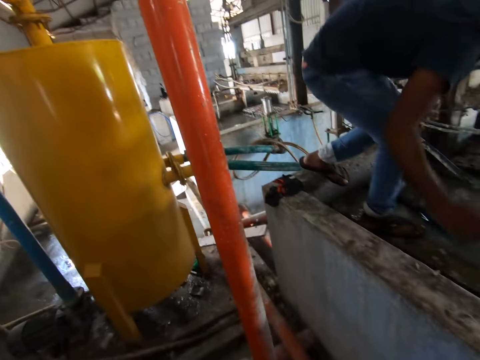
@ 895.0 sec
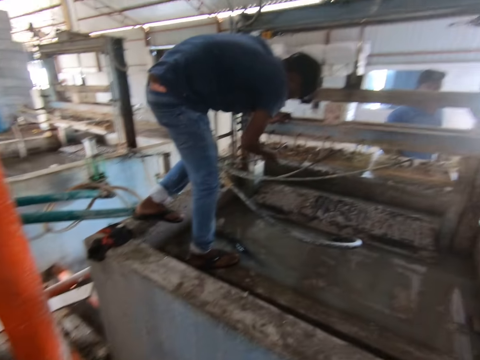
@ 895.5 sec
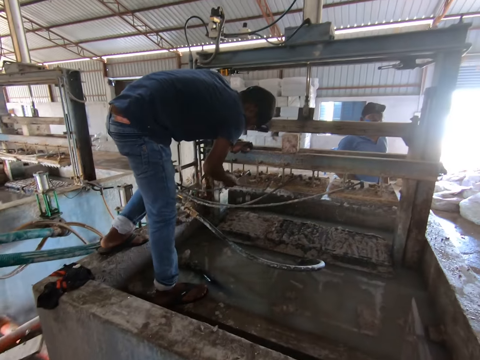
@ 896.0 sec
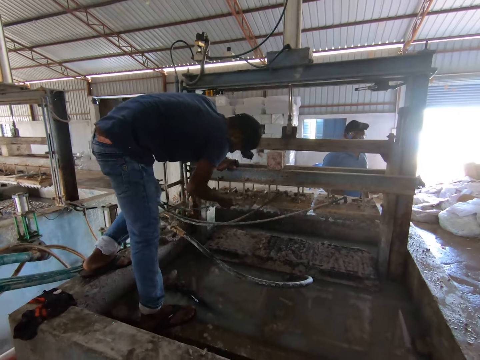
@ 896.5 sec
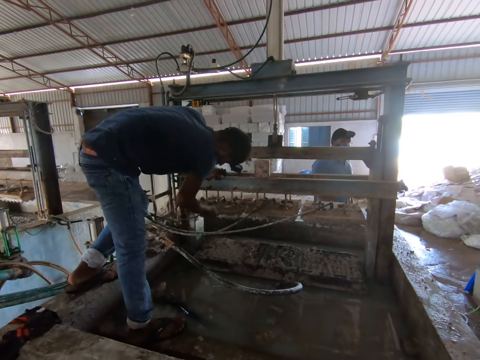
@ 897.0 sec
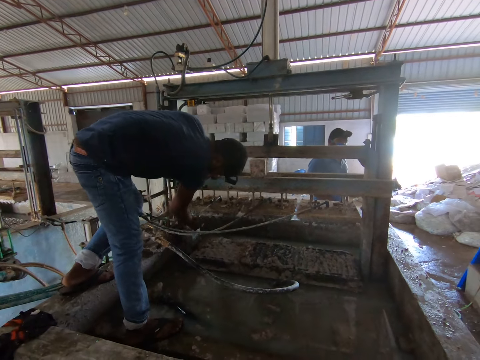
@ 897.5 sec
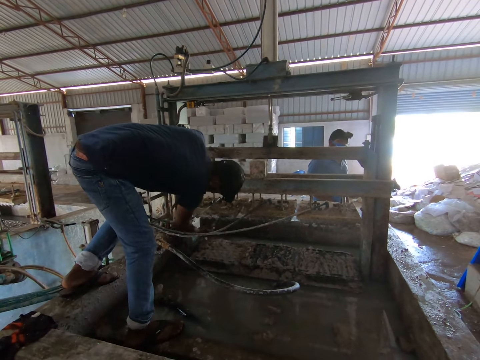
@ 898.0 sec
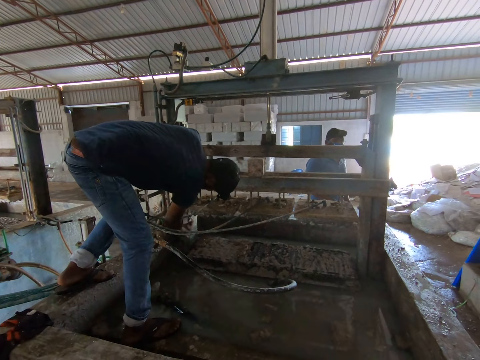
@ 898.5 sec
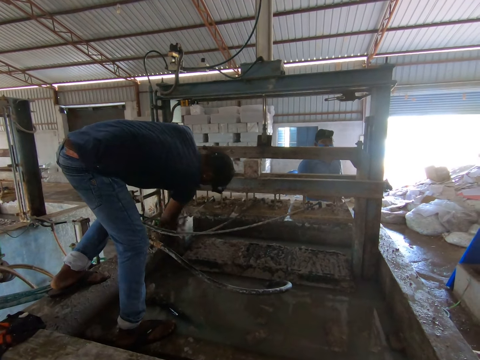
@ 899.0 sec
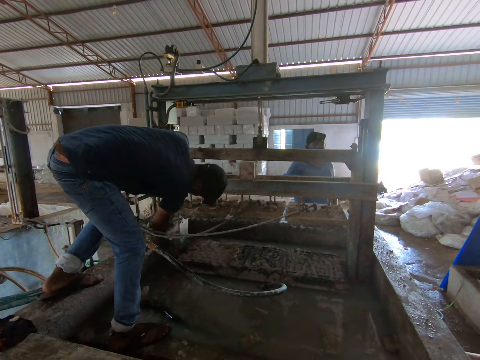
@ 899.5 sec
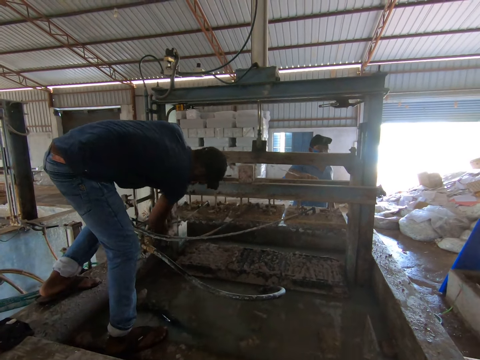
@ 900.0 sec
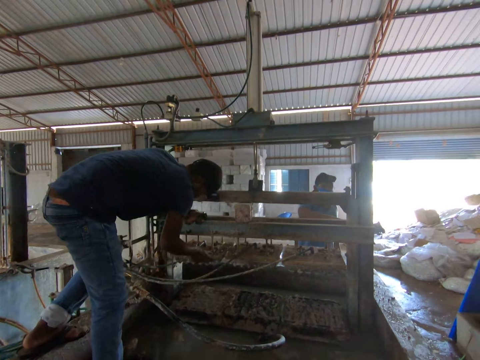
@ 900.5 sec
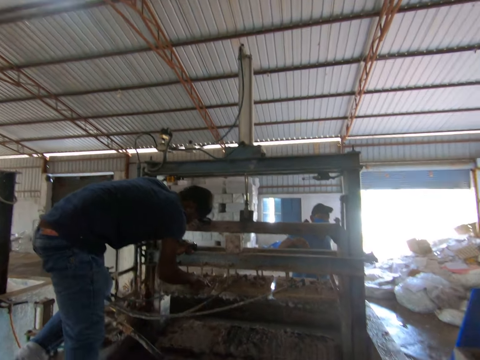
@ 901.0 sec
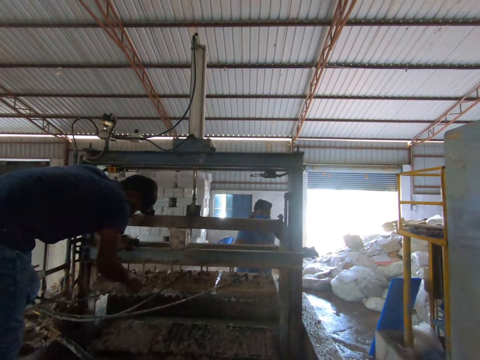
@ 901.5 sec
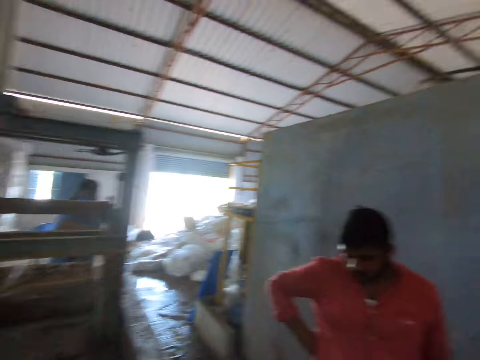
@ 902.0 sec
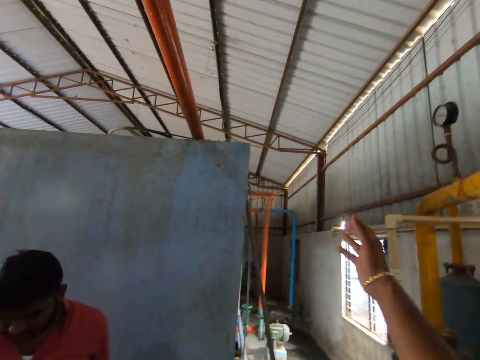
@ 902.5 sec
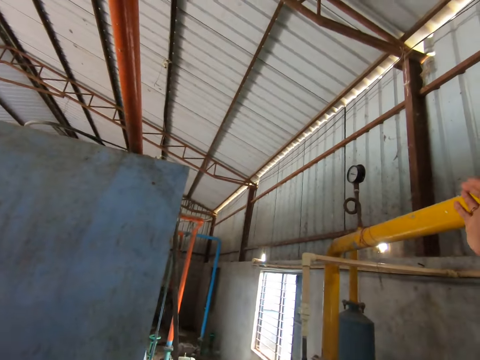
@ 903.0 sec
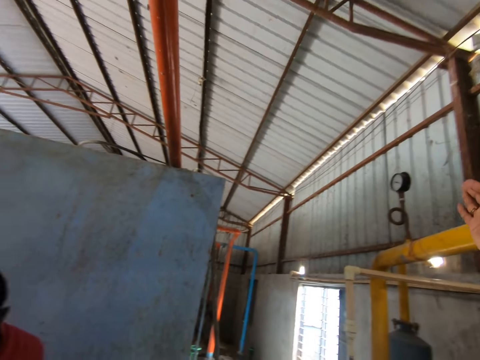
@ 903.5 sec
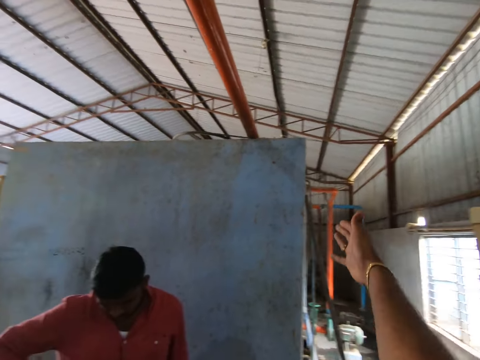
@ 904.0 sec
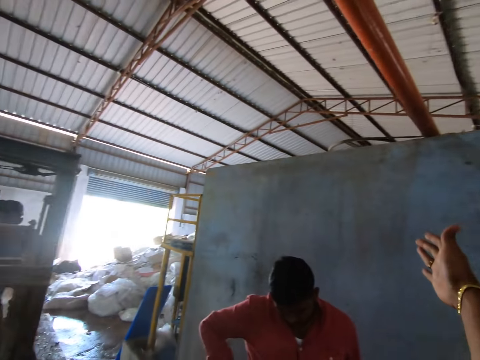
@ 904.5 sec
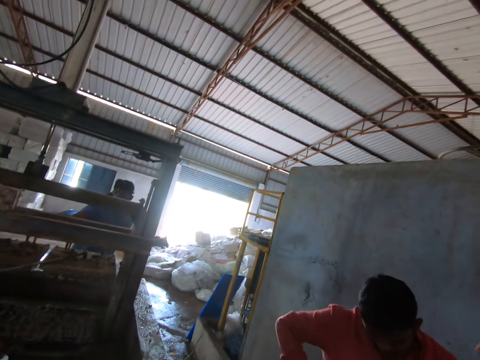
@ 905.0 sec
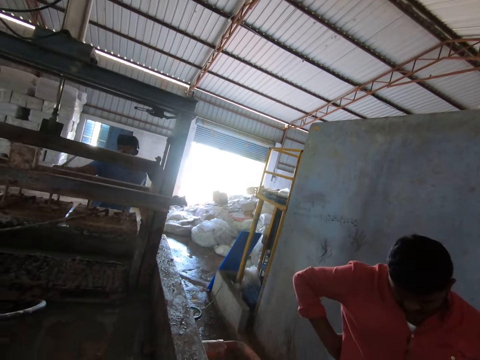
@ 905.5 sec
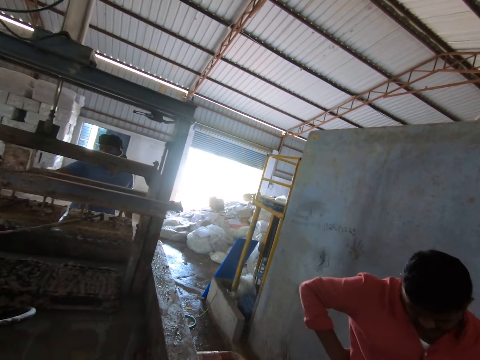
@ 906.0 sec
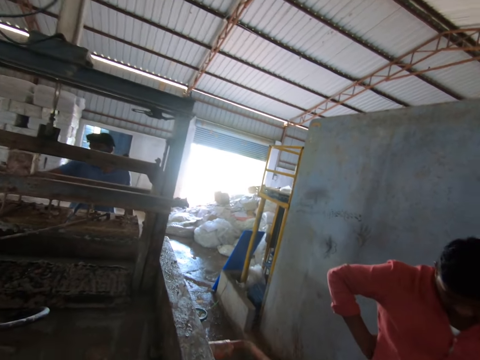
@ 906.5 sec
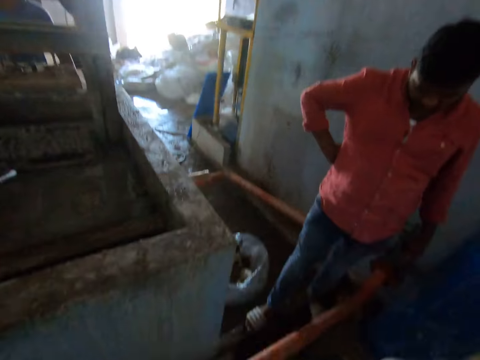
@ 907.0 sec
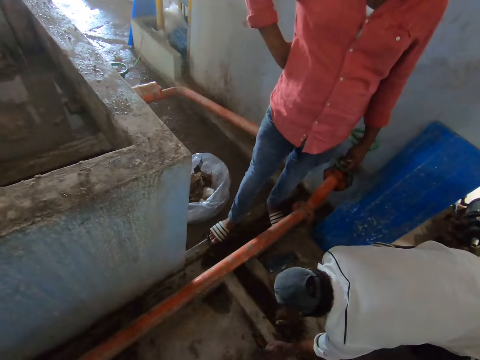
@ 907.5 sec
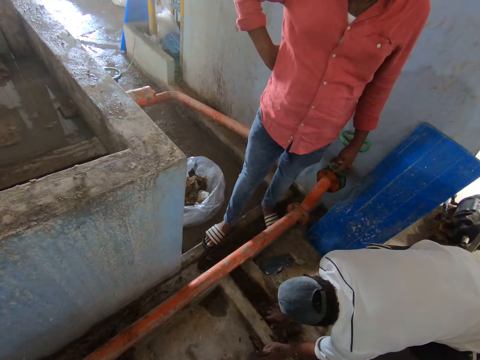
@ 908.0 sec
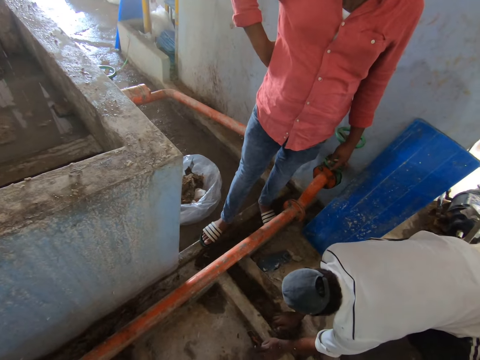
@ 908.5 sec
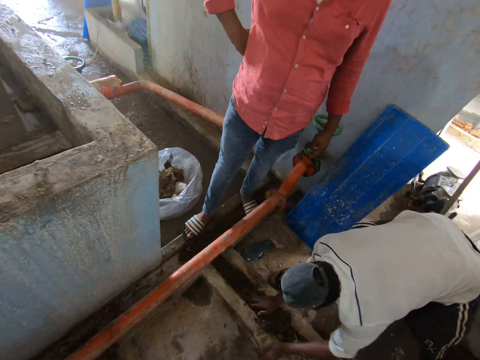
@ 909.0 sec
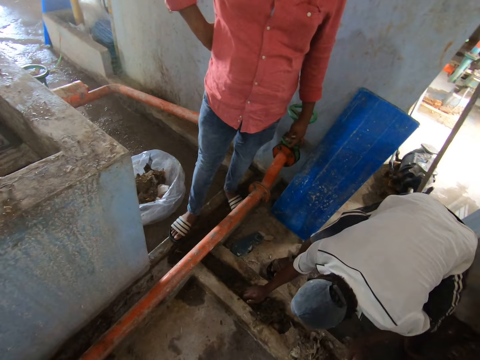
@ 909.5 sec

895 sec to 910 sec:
A man picks up a brush. The man scrubs dirt from the machine using the screwdriver or brush. The camera wearer looks around the room and moves the hand. They interact with another person. The man wipes the machine with the brush. A third person collects sawdust with a hand.

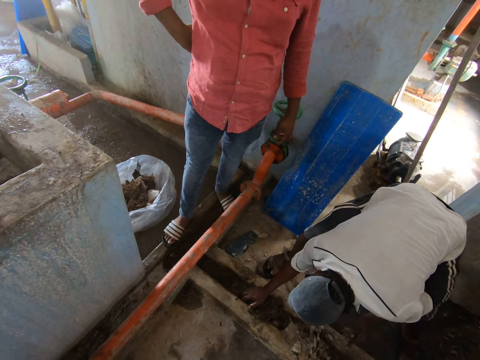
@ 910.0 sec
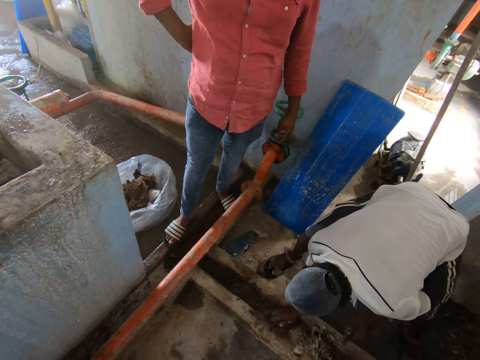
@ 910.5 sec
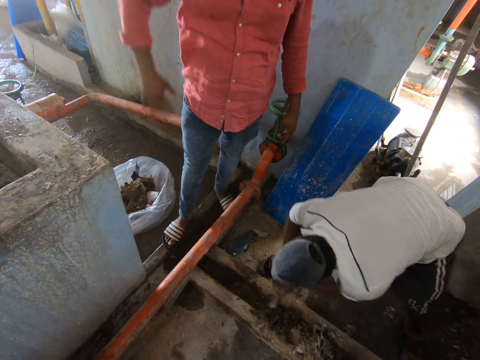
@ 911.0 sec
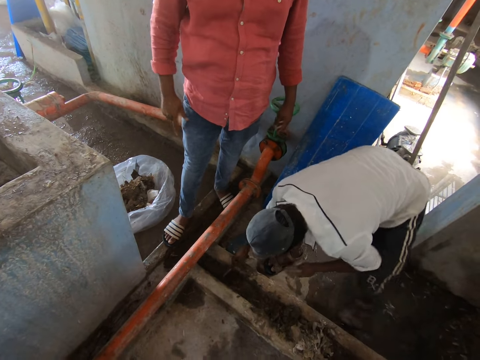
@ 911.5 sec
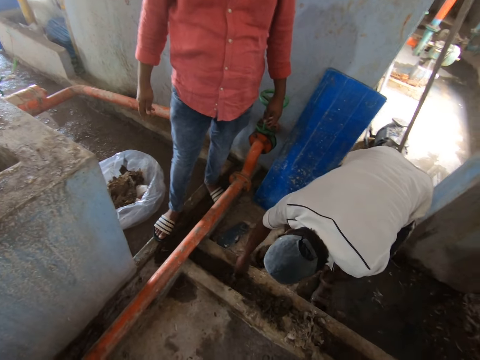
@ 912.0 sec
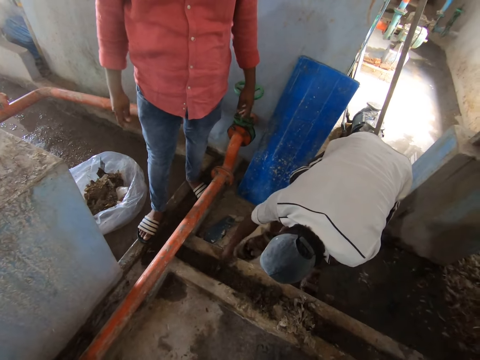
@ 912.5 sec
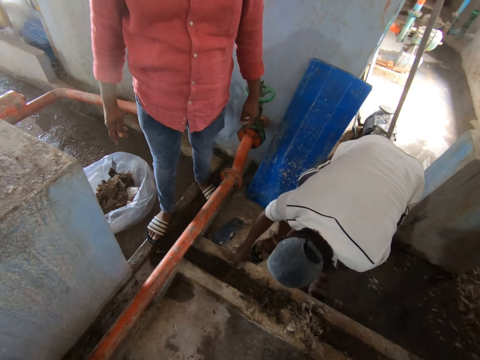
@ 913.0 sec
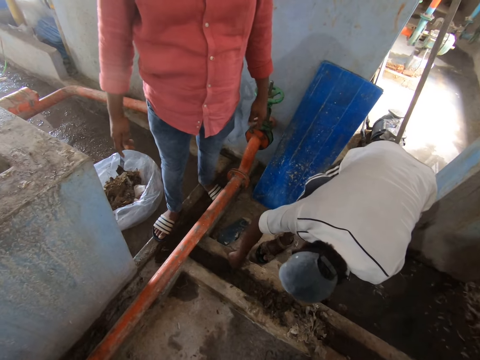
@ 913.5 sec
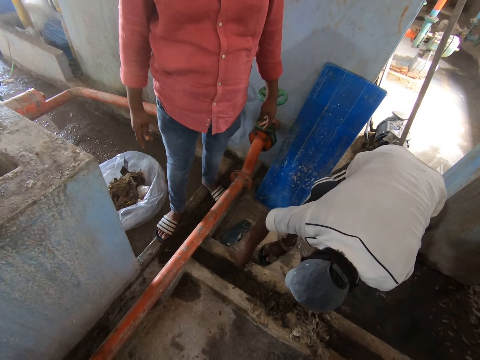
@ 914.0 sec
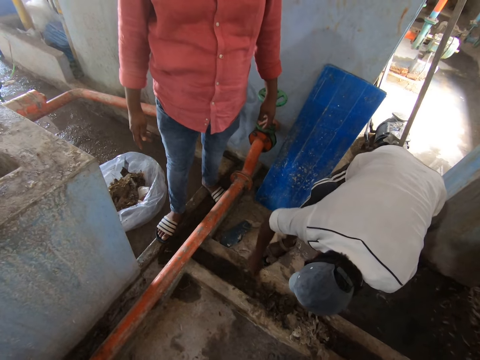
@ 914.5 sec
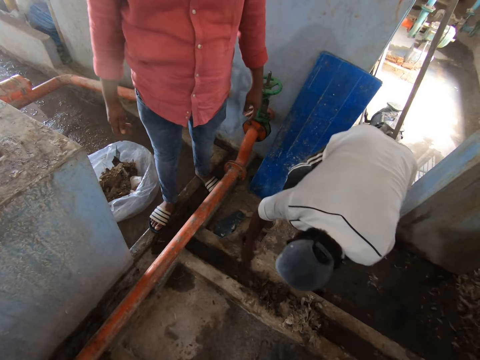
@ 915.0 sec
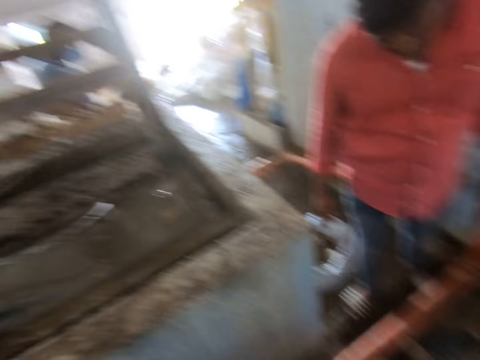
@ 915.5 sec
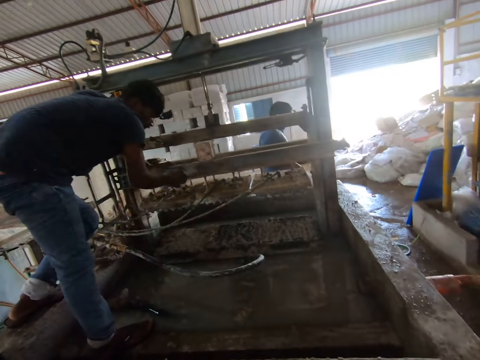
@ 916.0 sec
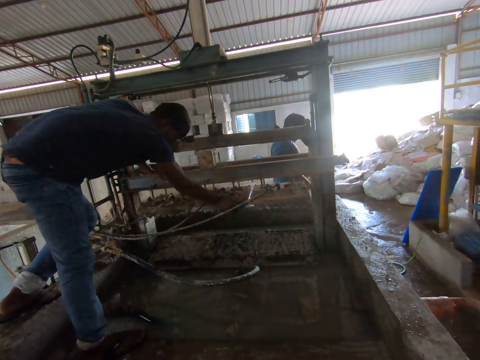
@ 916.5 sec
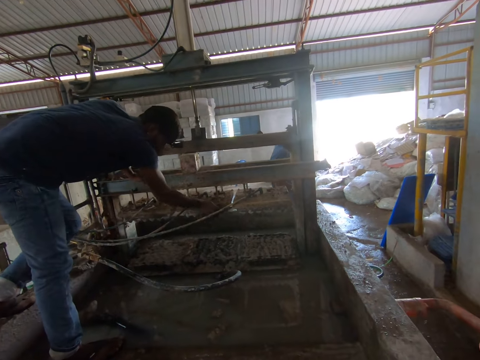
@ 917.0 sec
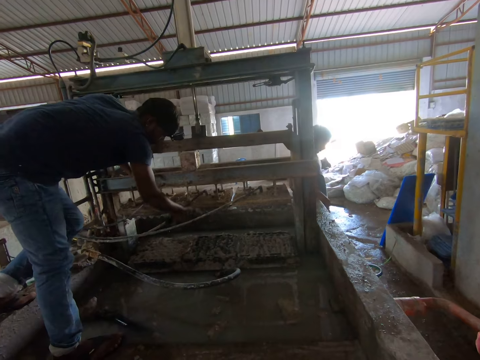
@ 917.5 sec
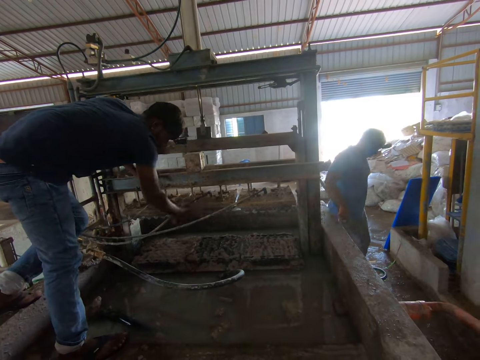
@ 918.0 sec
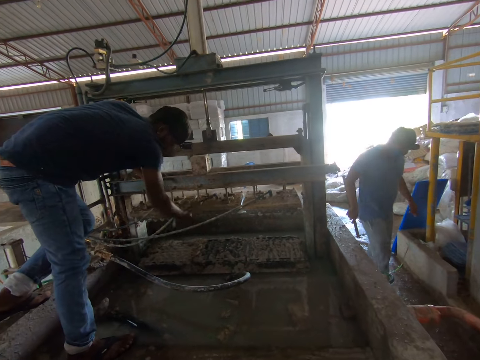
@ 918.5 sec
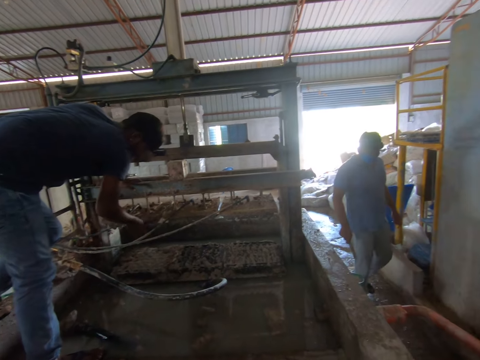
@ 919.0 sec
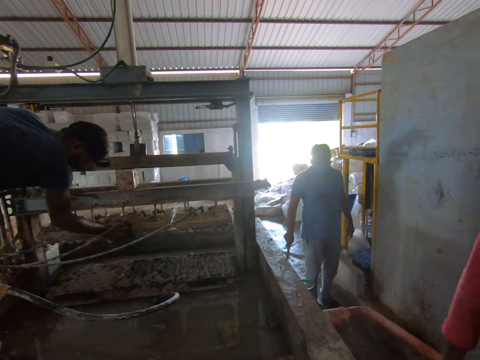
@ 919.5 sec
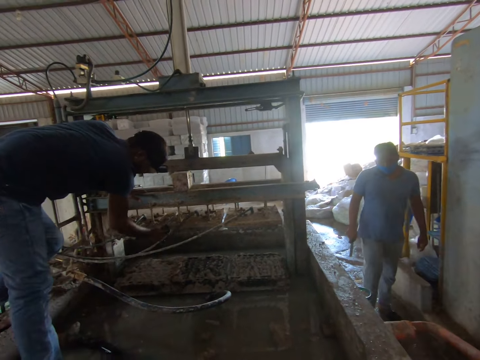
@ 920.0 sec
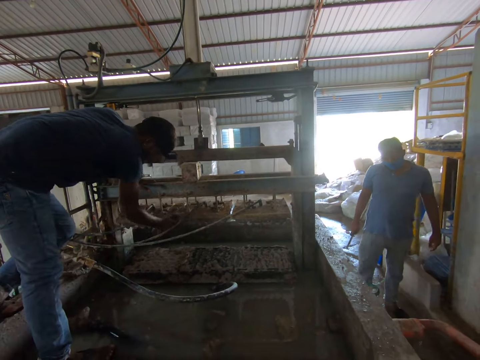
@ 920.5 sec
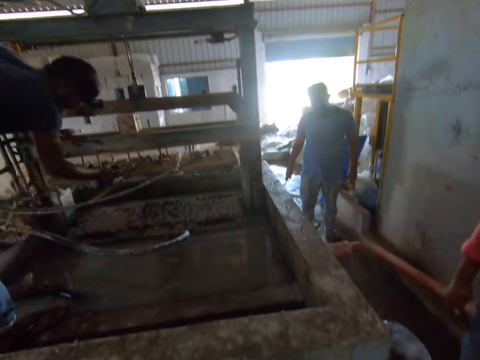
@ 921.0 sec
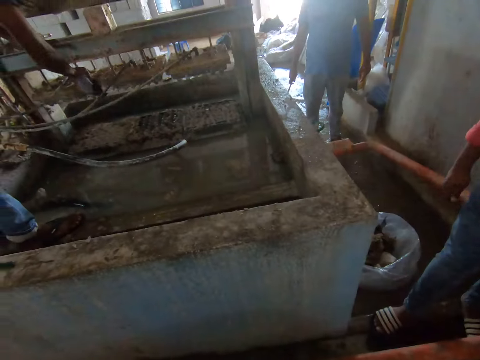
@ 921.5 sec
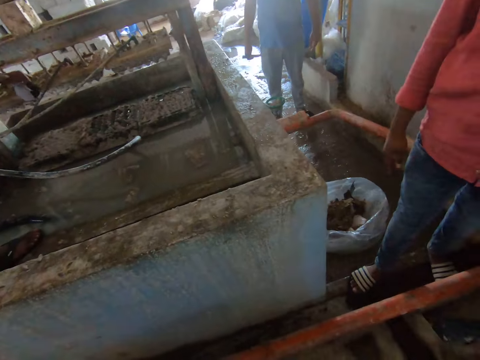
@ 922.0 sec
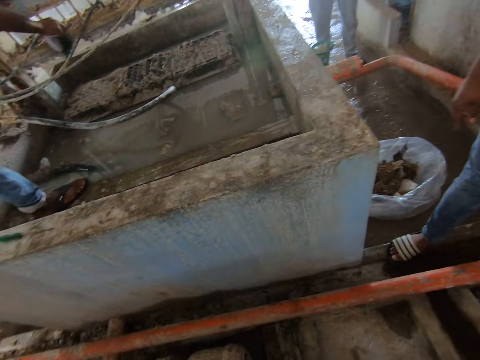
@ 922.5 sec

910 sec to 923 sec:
A person exchanges a tool on the other hand and collects litter with a stick. The camera wearer looks around the room. A man cleans the machine with the cloth towel.
